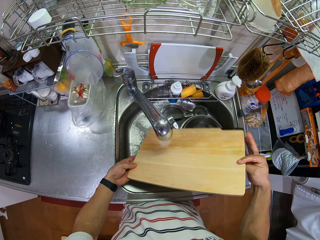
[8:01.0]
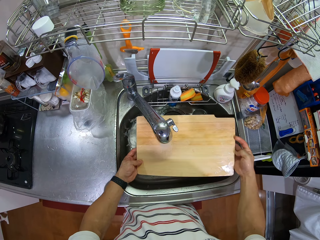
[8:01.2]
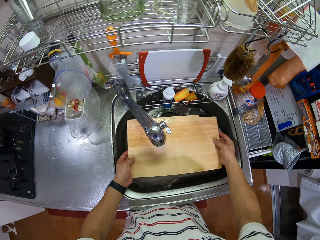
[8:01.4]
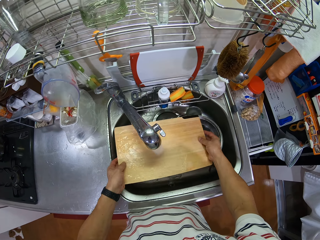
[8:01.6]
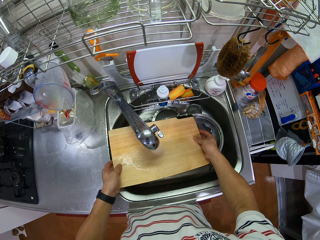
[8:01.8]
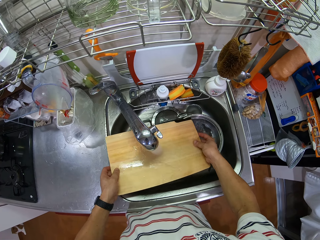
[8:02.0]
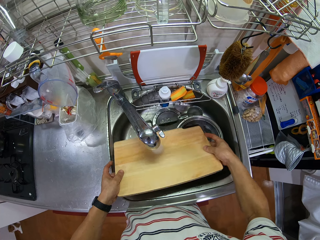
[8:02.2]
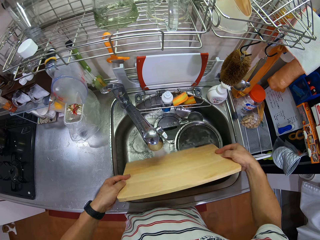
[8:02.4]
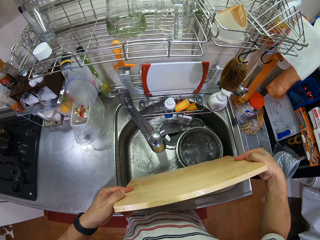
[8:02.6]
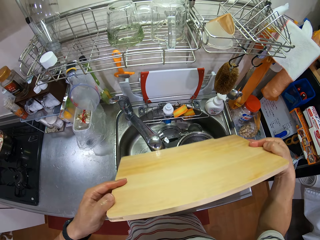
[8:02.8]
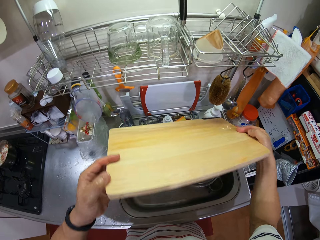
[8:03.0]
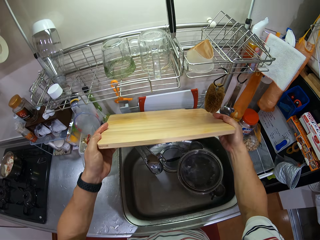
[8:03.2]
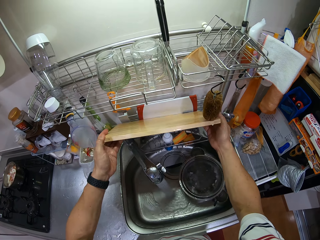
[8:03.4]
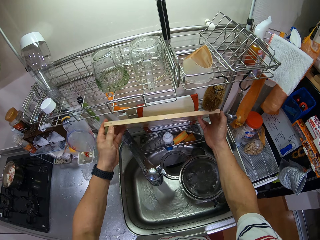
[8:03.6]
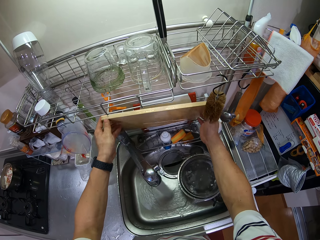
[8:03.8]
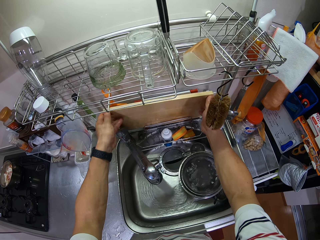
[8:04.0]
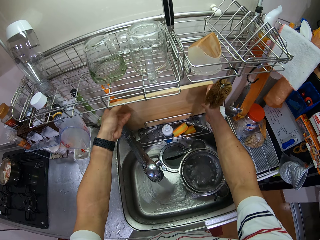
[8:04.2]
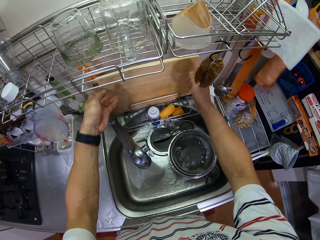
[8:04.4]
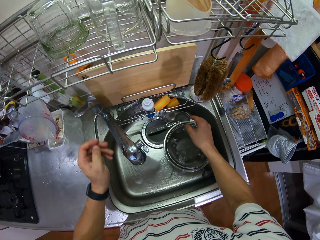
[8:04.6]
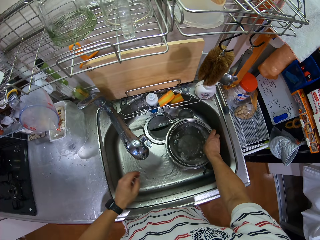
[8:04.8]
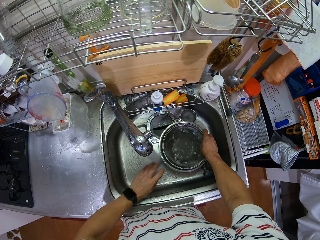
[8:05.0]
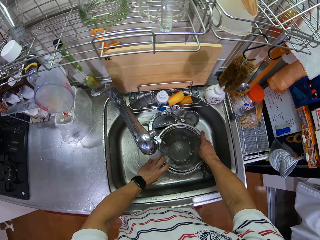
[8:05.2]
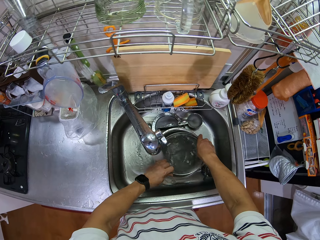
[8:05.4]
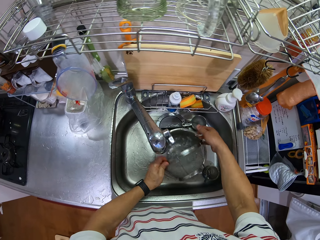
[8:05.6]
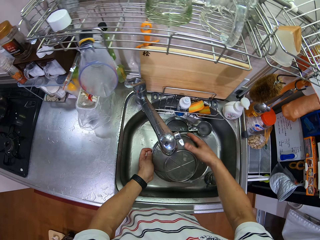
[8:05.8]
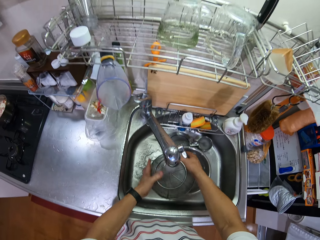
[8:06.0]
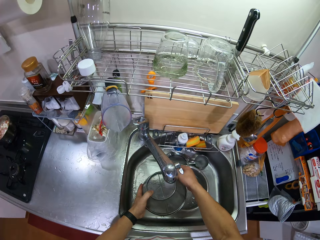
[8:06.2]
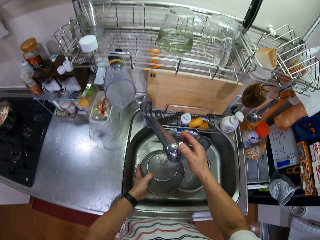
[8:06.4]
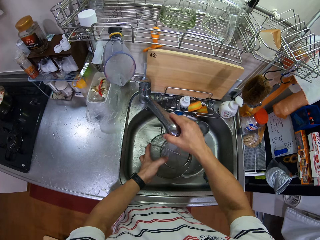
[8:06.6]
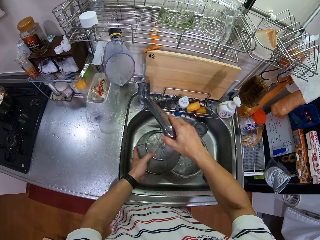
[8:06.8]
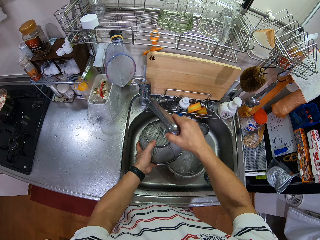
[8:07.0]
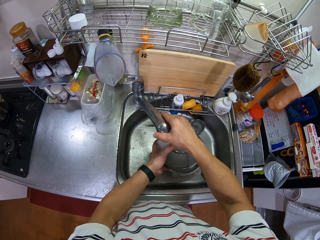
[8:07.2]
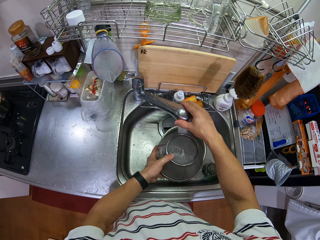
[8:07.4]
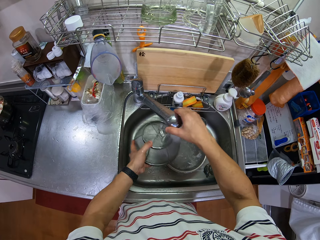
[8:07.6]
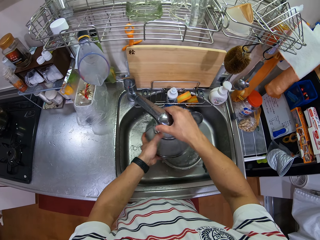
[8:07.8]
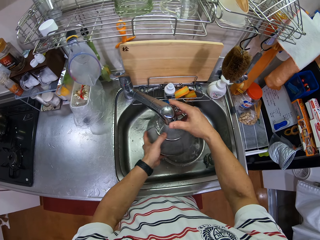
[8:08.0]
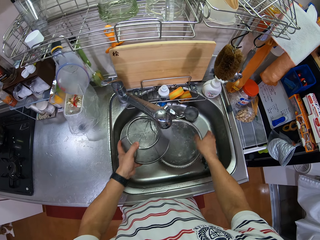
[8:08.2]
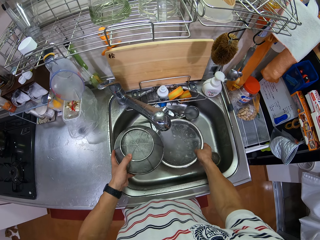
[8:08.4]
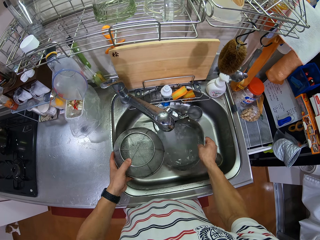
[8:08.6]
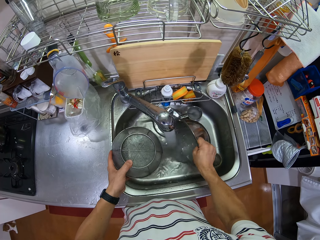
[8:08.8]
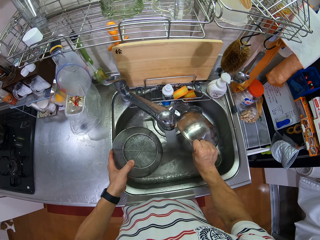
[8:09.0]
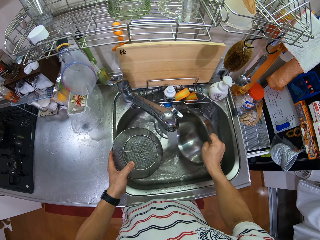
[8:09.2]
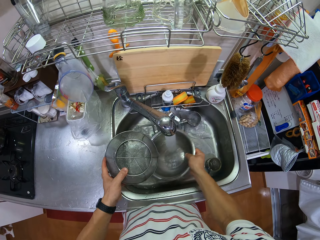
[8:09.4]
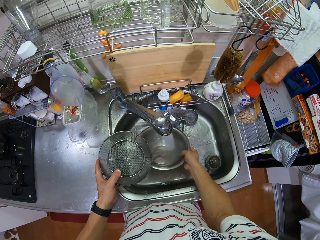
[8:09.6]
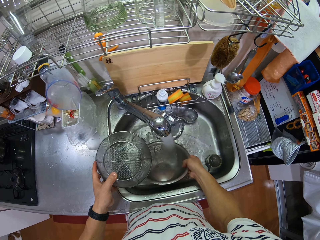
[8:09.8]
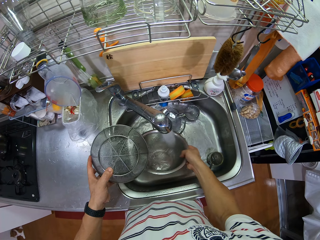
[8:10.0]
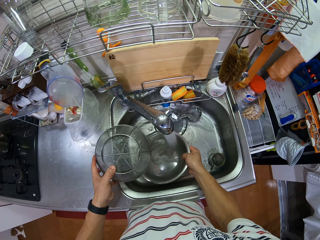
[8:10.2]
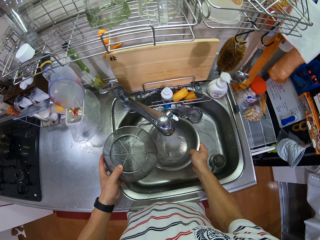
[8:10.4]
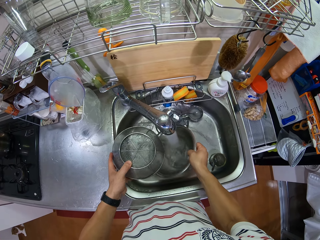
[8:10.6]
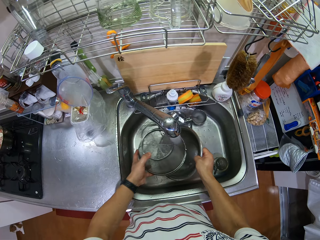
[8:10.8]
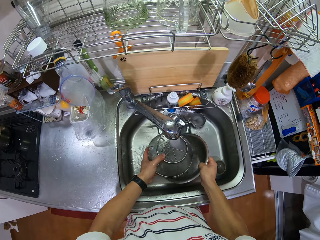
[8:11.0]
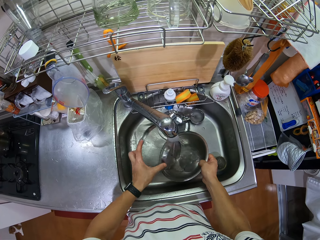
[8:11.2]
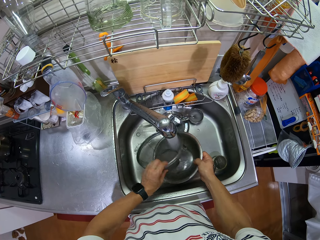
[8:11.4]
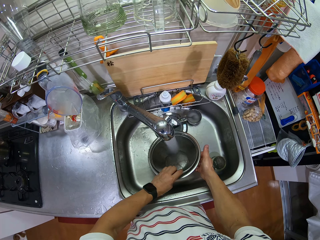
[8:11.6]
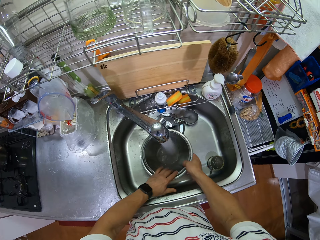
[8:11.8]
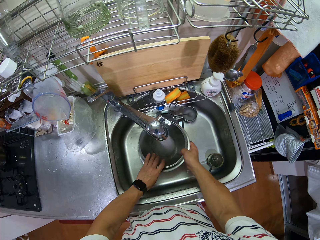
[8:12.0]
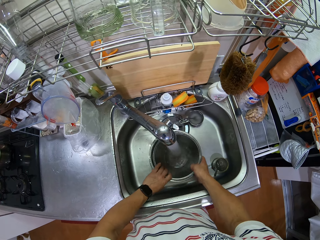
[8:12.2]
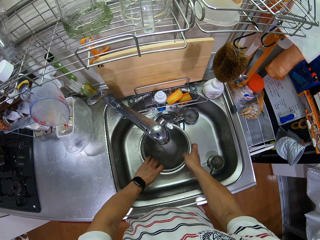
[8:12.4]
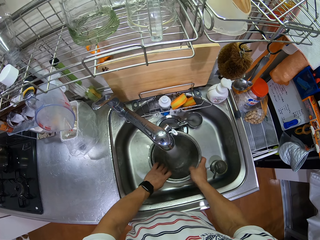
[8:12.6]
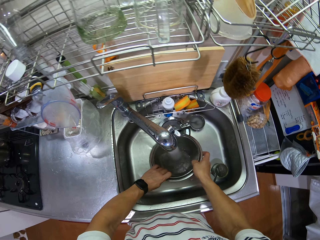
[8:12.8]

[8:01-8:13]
The camera wearer places the chopping board on the utensil rack. They take a colander or bowl strainer from the metal bowl and rinse the colander. They pour water from the bowl in the sink. They rinse the metal bowl. They put the bowl strainer in the bowl. They rinse both the colander and the metal bowl.

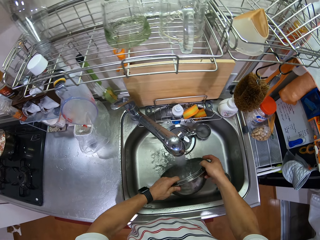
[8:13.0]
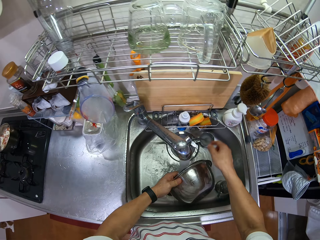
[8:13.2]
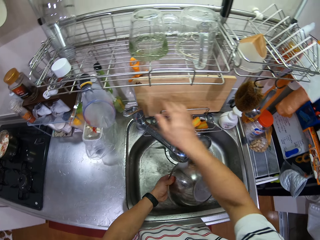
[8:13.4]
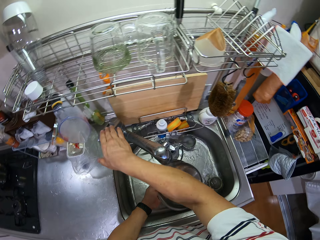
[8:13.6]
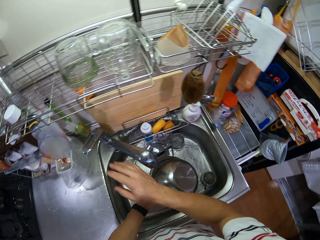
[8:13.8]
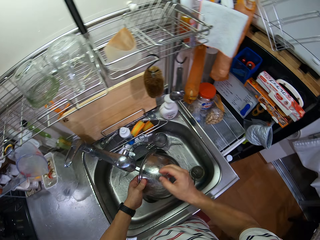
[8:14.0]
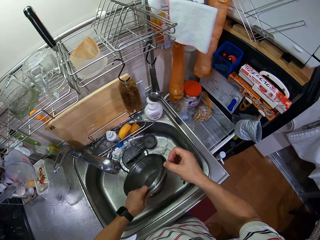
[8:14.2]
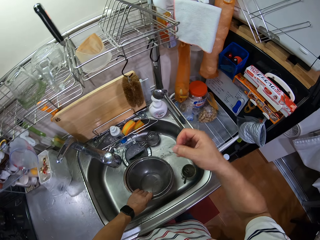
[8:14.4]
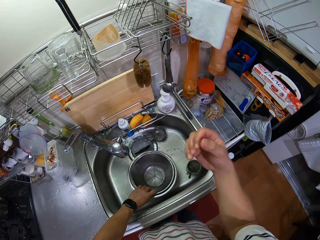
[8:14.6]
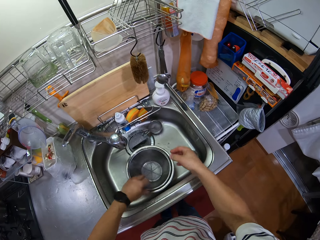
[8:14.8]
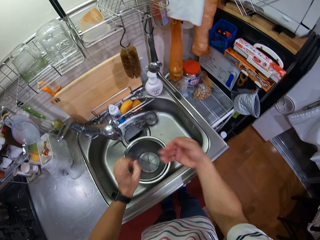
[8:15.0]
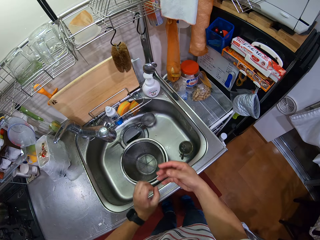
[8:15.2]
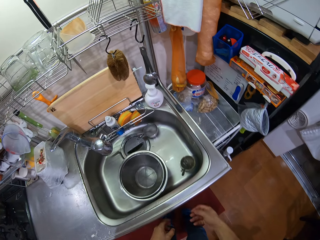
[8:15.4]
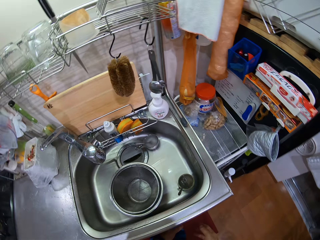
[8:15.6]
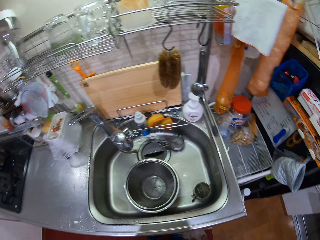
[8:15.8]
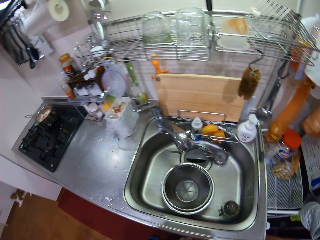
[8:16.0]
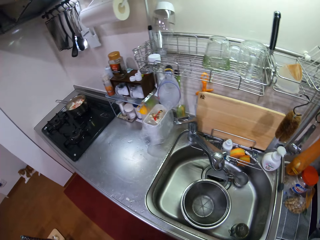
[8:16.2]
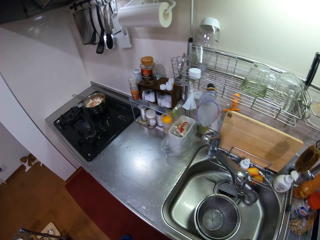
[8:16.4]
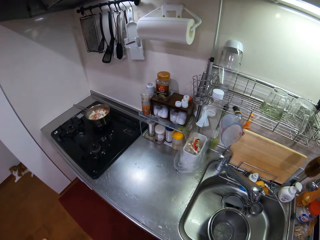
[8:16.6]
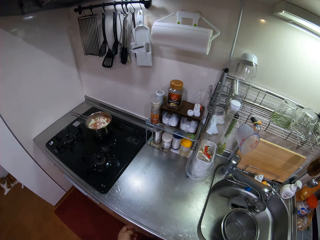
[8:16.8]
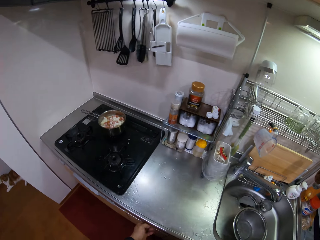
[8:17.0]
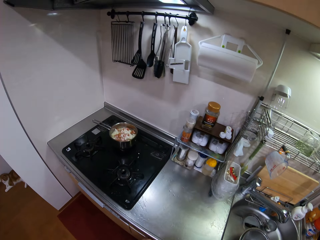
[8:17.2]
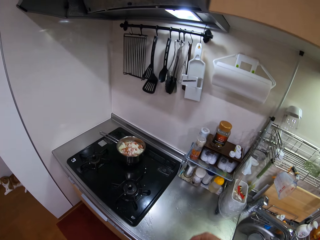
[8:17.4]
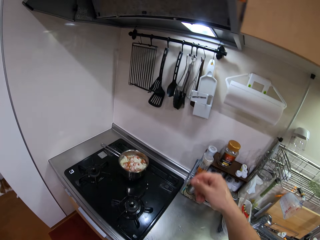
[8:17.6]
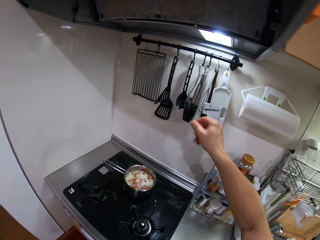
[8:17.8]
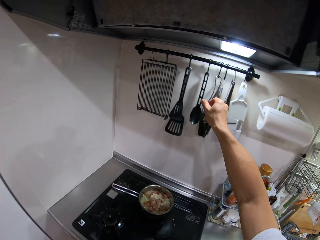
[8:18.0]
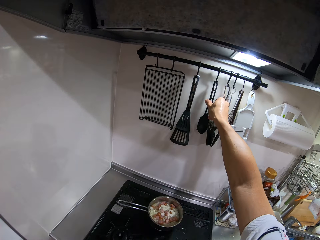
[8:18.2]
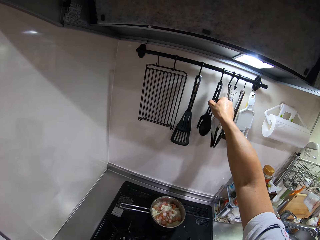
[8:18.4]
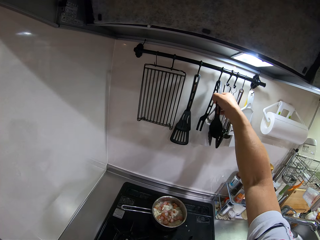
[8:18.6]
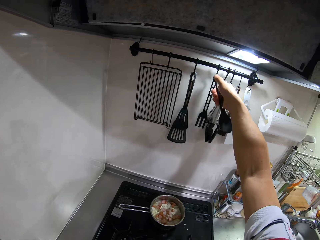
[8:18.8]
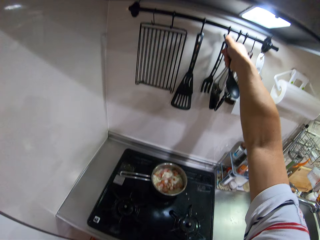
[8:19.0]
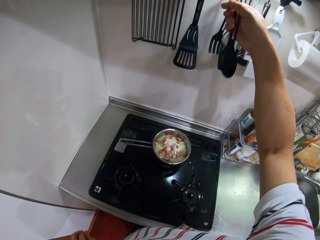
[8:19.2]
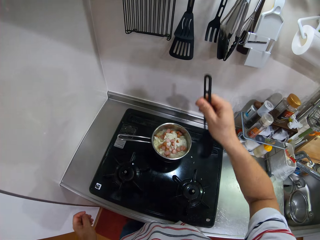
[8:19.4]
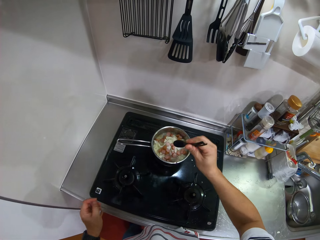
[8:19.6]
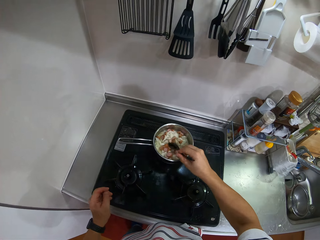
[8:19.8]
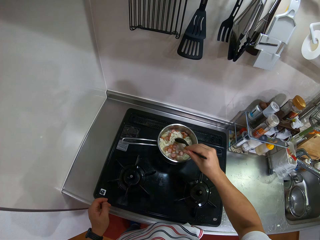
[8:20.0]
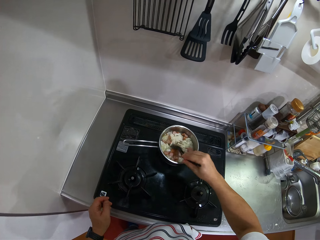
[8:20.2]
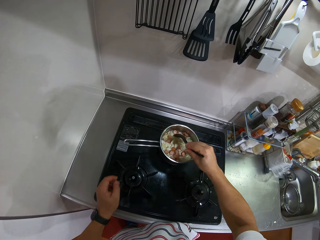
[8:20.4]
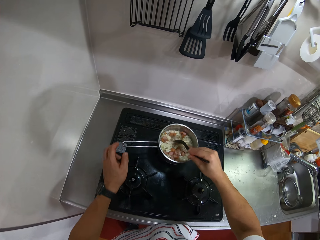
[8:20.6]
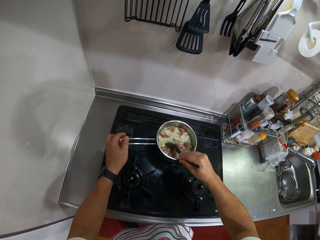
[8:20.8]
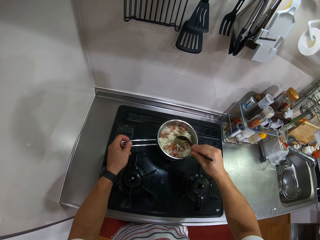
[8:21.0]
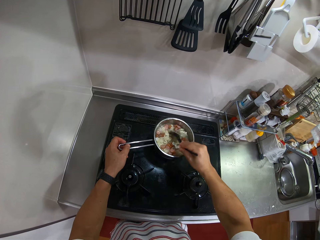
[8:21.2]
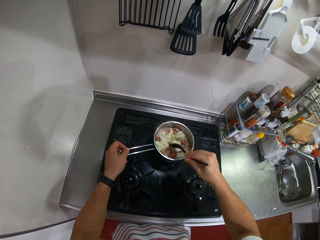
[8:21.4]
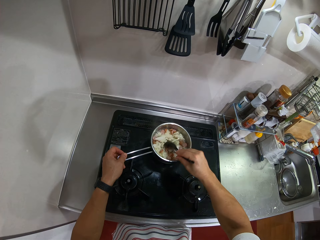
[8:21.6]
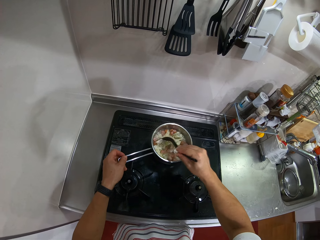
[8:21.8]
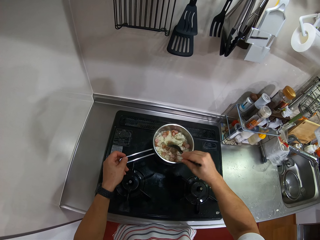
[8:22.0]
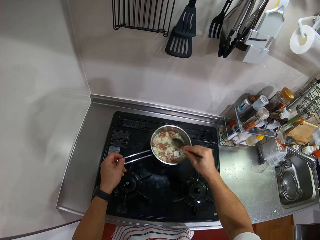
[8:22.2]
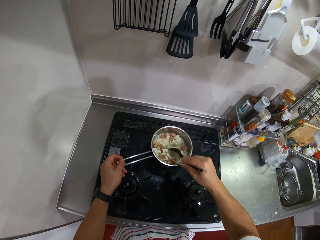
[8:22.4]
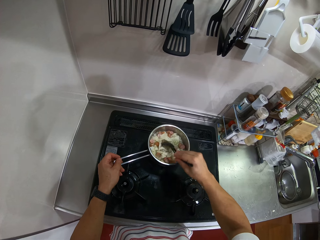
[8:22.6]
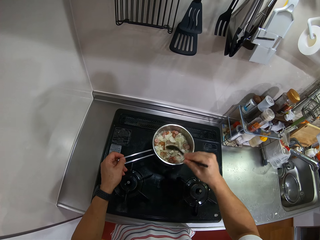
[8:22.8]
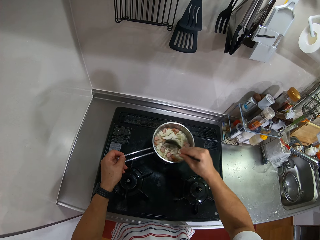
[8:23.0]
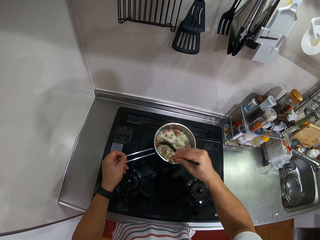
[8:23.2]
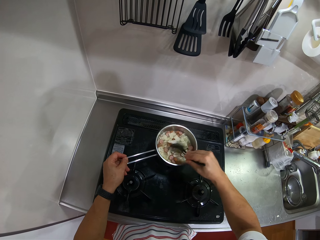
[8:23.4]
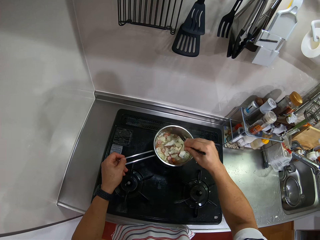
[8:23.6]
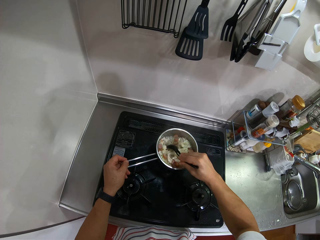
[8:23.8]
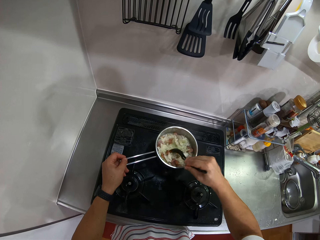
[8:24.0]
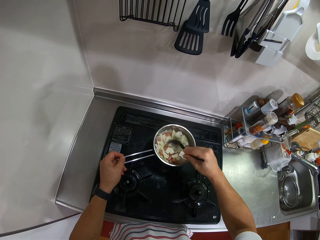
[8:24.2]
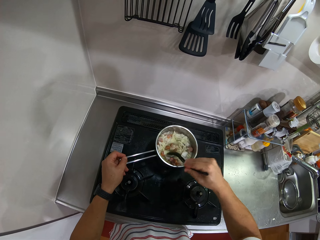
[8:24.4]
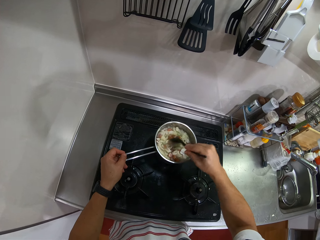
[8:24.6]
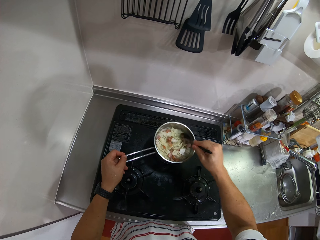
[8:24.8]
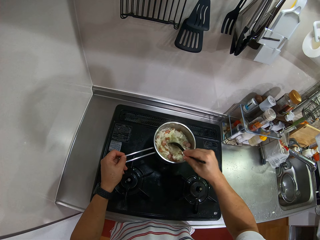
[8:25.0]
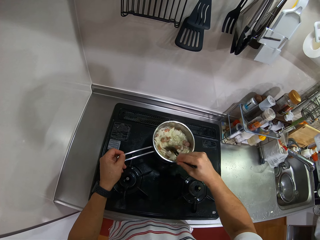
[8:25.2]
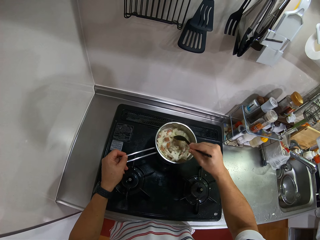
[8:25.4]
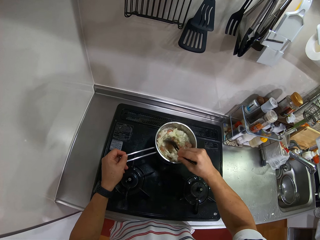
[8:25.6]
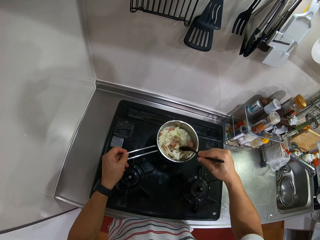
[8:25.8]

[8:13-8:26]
The camera wearer pours water in the sink. He closes the tap and puts the bowl in the sink. He shakes his hands and wipes hands with a kitchen cloth. He walks. He picks a cooking spoon from the metal rod and stirs the food in the cooking pot.
